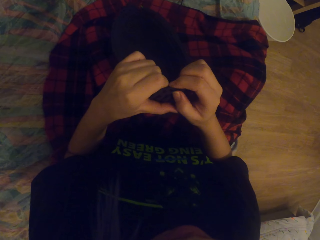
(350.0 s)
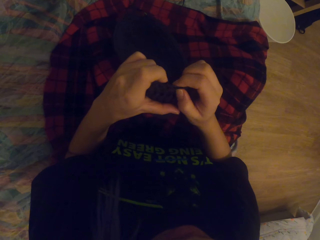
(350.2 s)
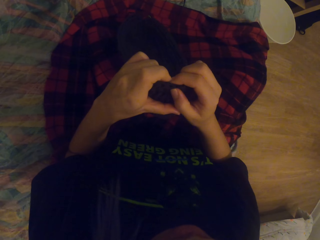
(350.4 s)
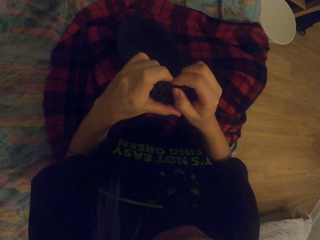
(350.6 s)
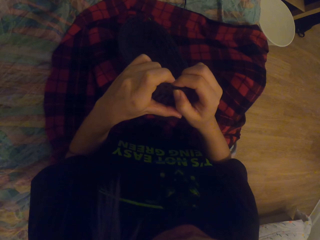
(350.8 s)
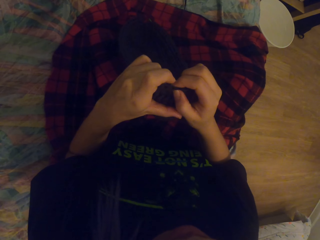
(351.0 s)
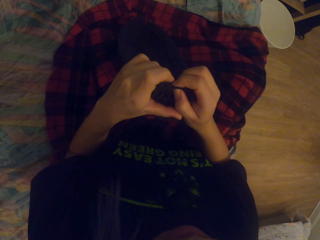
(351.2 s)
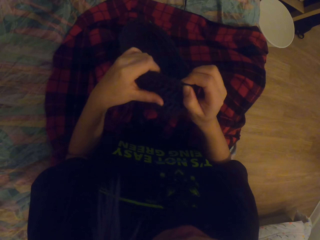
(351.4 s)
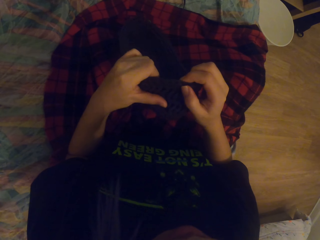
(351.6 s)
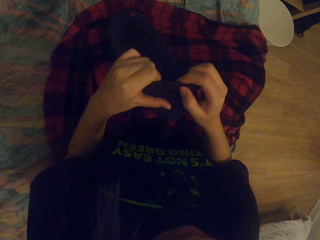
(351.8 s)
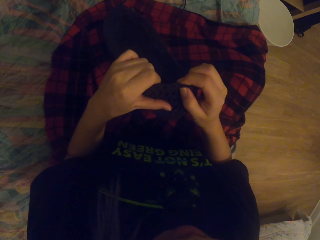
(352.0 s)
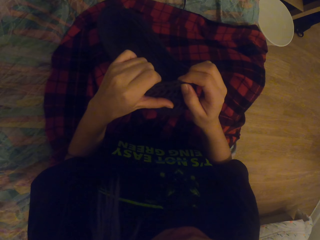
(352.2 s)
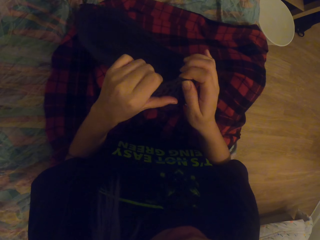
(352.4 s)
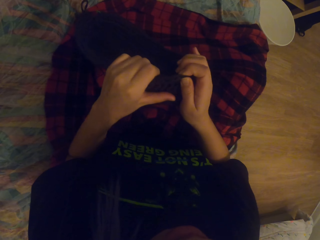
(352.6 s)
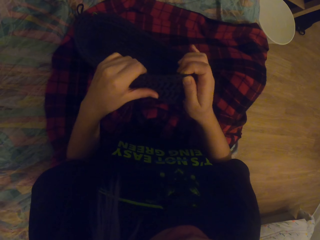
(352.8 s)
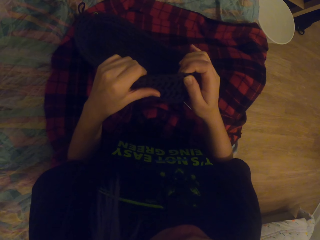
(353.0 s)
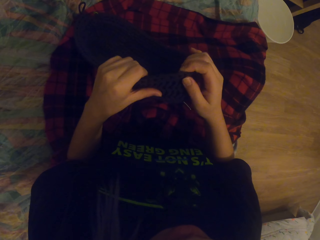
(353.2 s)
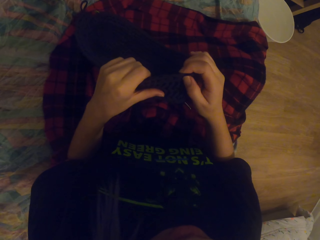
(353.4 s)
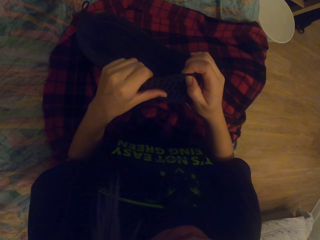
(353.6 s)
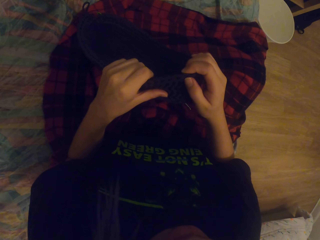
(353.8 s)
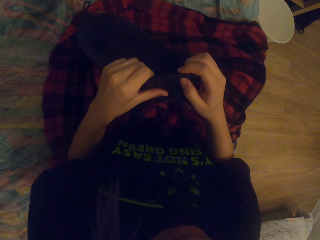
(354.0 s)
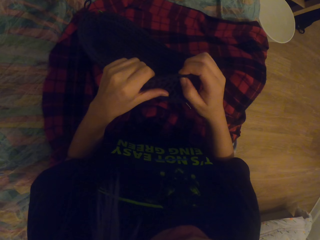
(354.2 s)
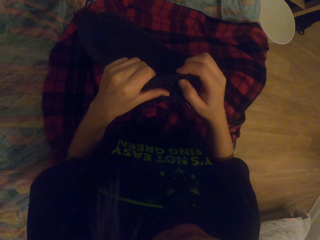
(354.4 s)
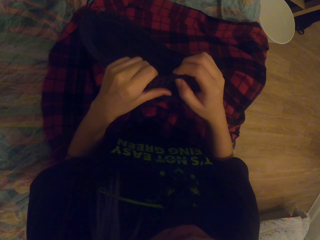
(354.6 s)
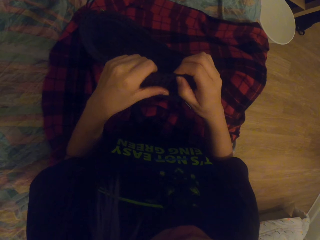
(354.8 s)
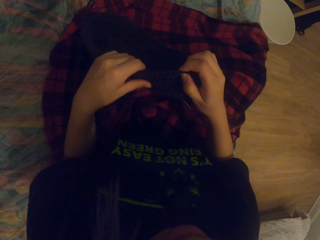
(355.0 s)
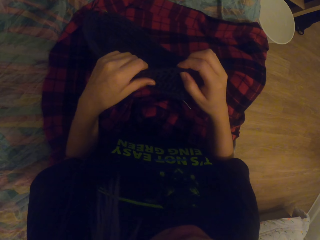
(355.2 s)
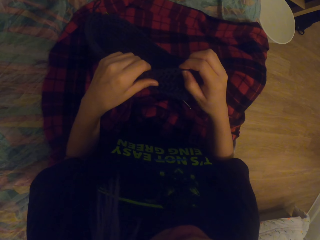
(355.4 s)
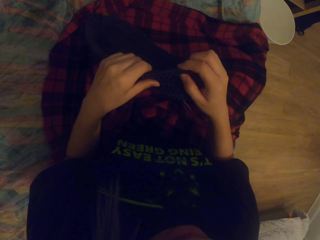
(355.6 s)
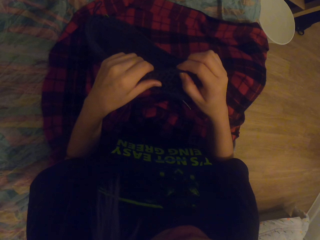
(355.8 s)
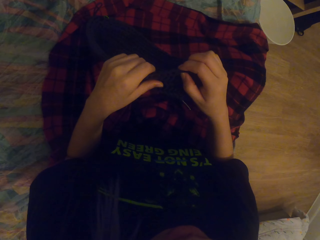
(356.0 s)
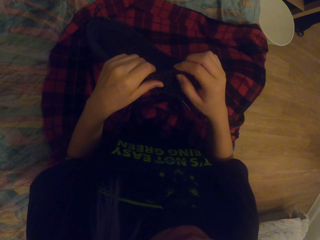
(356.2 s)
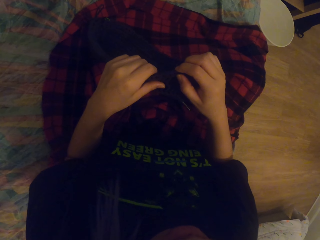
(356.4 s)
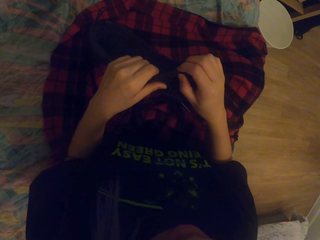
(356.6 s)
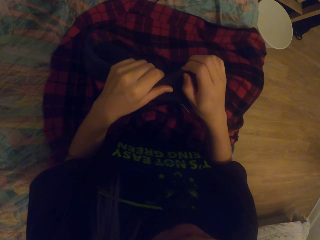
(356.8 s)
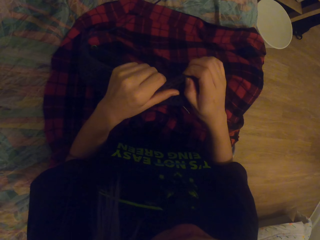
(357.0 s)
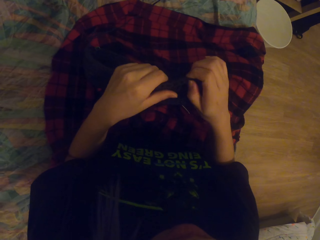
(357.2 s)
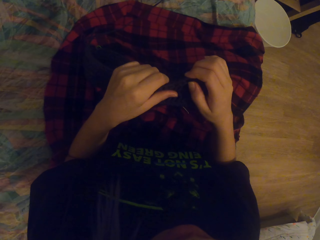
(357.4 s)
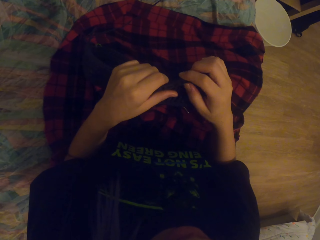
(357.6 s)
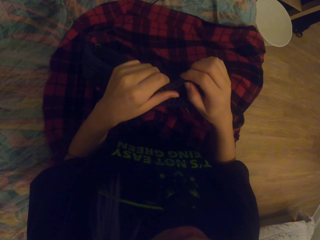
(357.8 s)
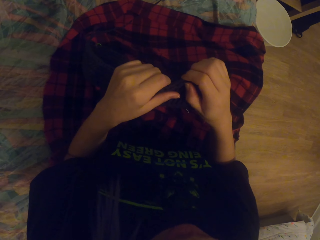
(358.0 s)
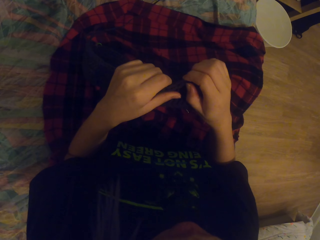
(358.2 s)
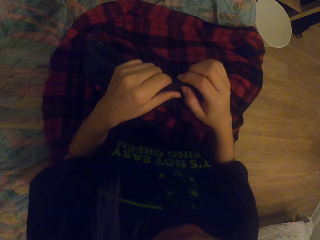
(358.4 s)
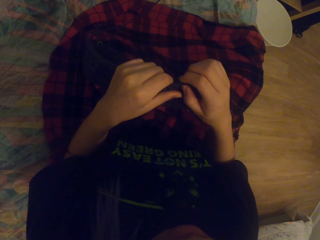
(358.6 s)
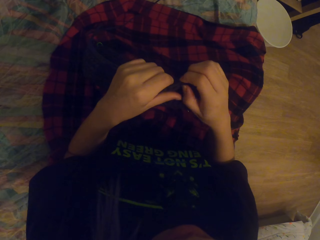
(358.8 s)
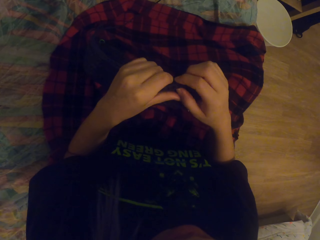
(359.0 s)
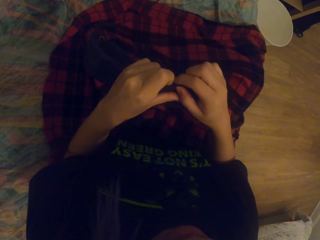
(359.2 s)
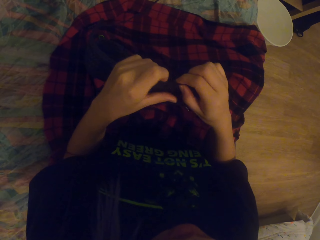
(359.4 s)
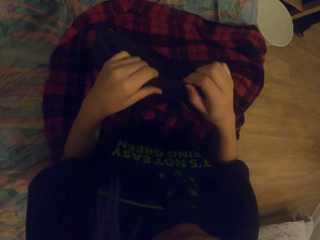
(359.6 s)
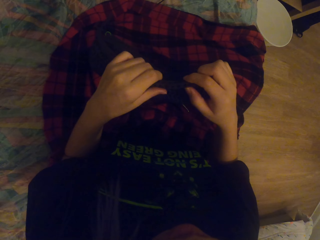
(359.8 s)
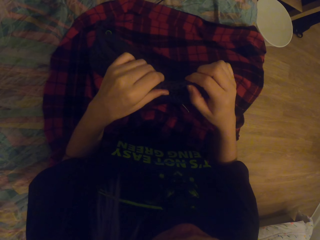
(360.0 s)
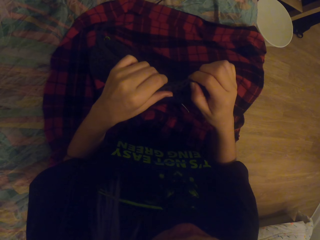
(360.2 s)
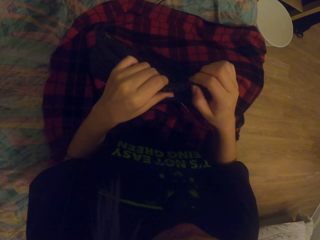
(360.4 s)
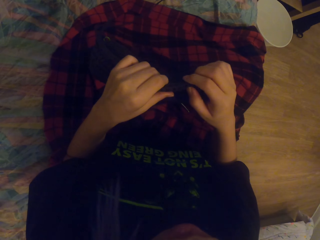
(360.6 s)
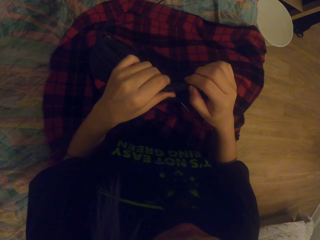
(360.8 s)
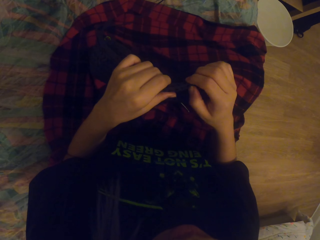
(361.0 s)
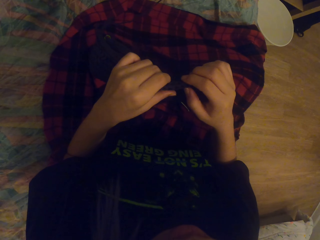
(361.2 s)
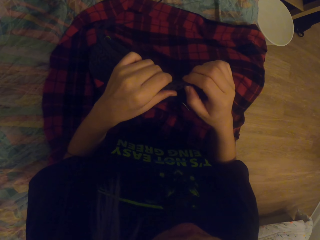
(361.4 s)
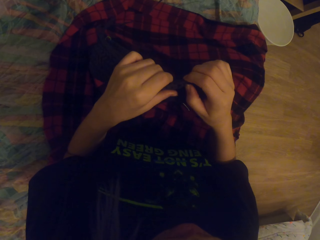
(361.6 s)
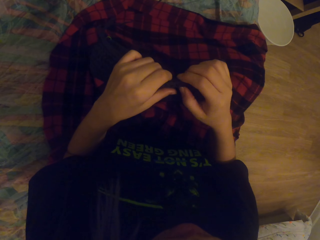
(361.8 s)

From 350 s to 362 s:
The camera wearer moves the hand. They move the hand again. They count the knots with the hand. They move the hand. They count the knots with the hand. They move the hand. They count the knots with the hand.

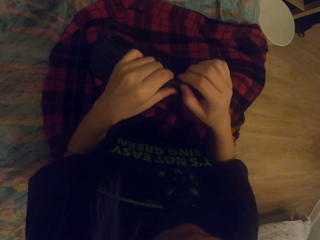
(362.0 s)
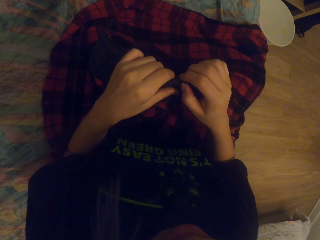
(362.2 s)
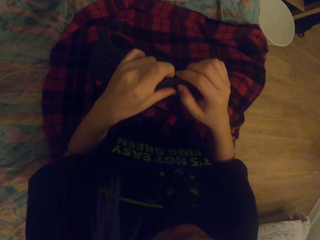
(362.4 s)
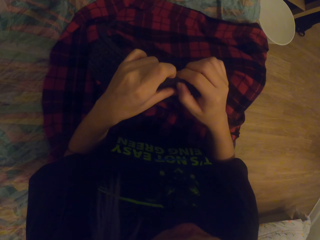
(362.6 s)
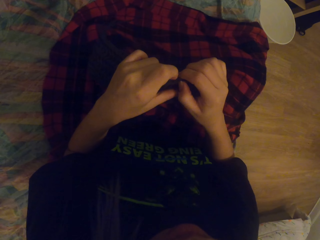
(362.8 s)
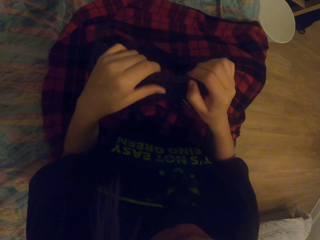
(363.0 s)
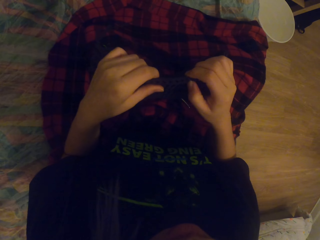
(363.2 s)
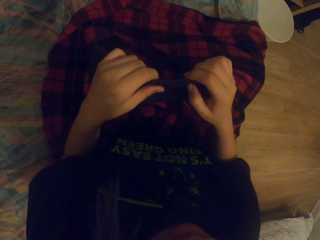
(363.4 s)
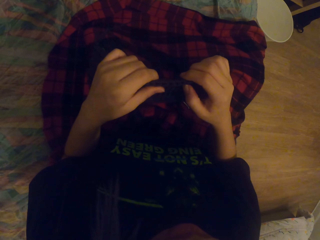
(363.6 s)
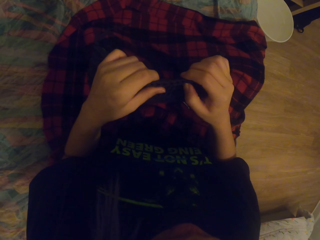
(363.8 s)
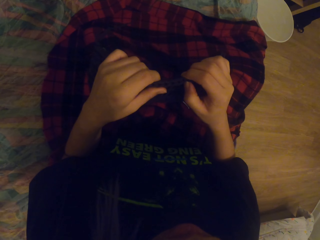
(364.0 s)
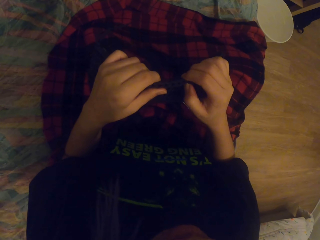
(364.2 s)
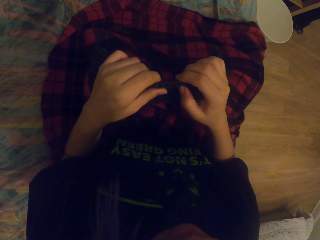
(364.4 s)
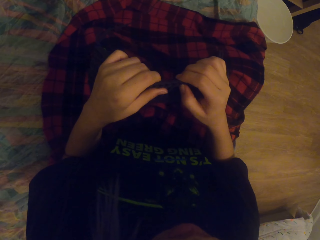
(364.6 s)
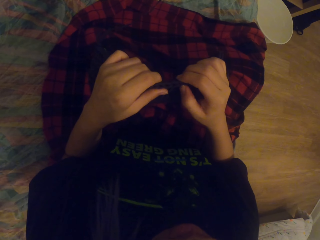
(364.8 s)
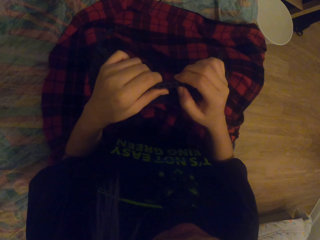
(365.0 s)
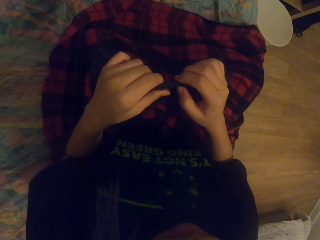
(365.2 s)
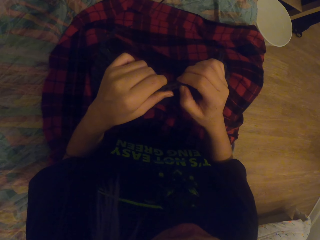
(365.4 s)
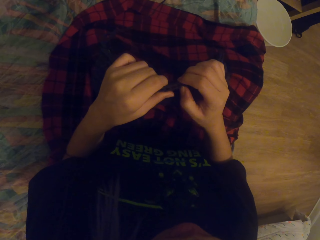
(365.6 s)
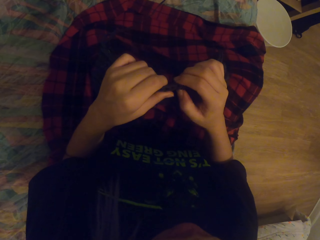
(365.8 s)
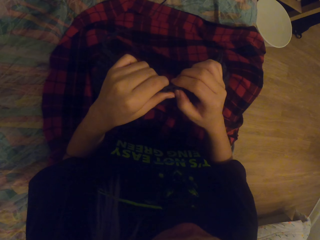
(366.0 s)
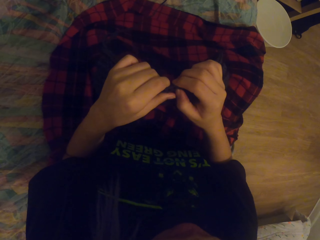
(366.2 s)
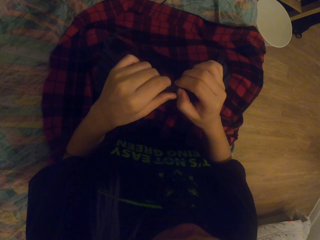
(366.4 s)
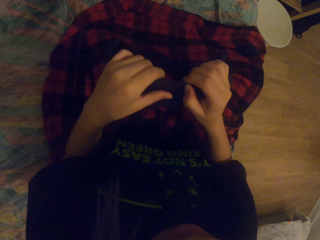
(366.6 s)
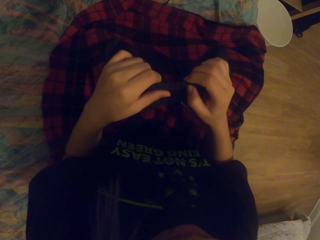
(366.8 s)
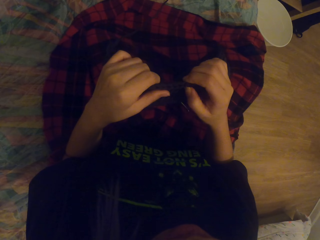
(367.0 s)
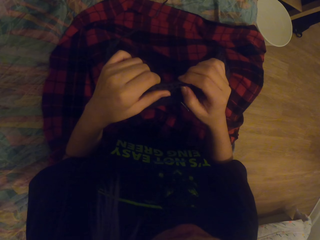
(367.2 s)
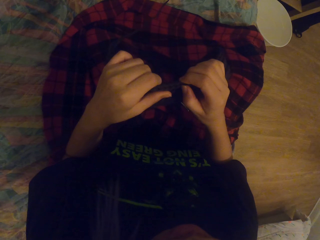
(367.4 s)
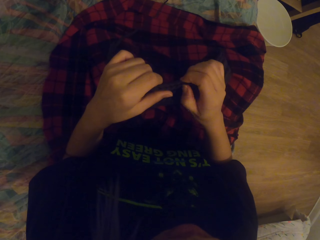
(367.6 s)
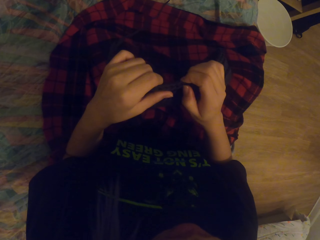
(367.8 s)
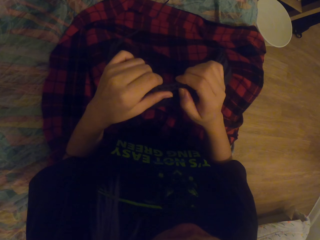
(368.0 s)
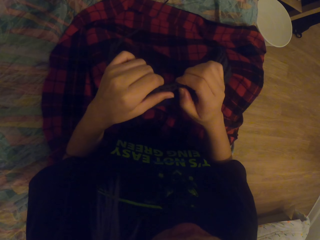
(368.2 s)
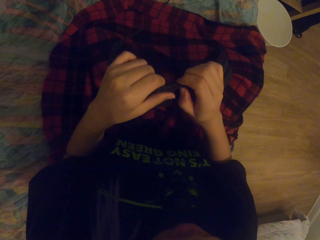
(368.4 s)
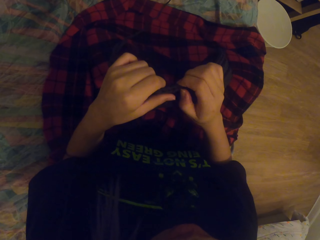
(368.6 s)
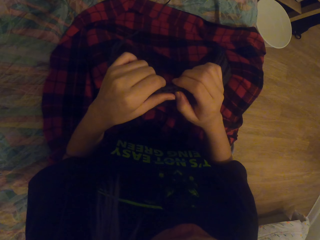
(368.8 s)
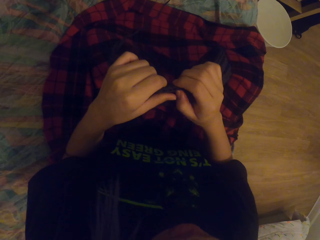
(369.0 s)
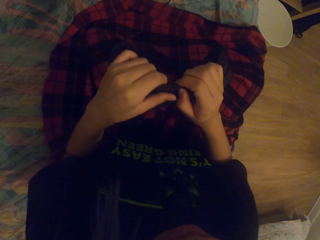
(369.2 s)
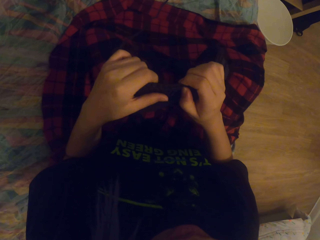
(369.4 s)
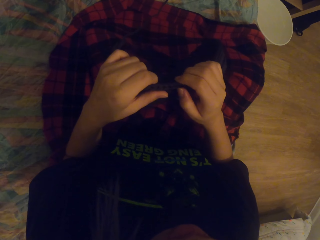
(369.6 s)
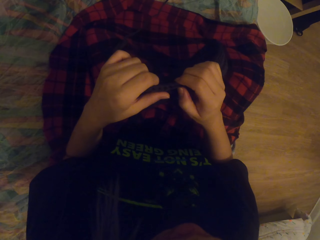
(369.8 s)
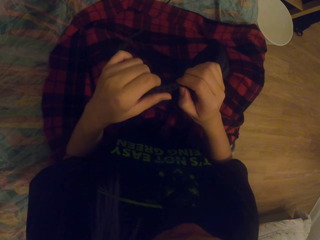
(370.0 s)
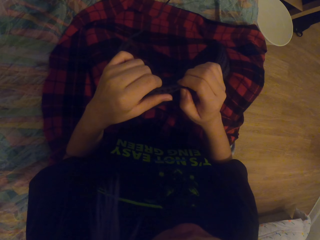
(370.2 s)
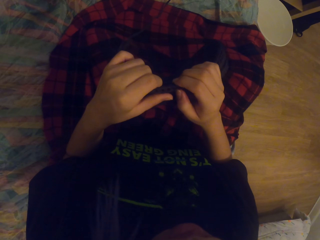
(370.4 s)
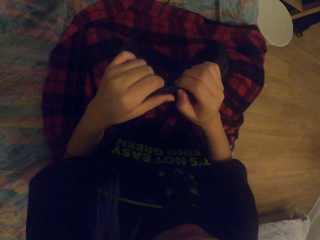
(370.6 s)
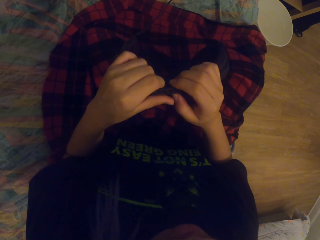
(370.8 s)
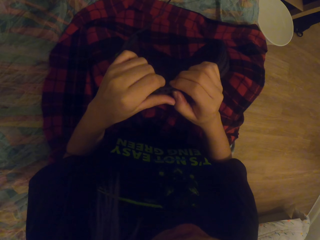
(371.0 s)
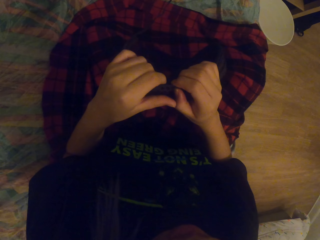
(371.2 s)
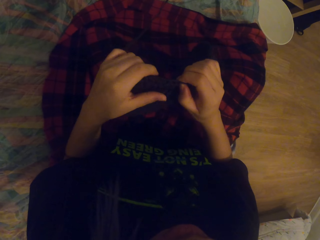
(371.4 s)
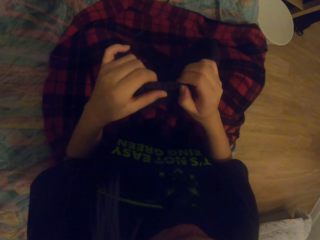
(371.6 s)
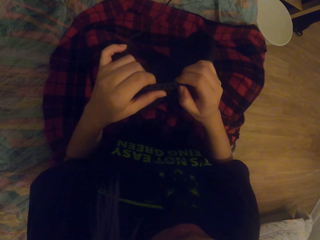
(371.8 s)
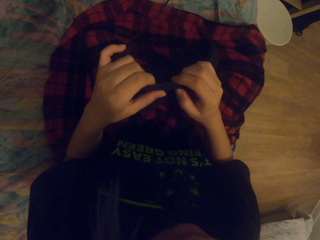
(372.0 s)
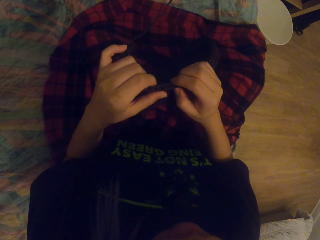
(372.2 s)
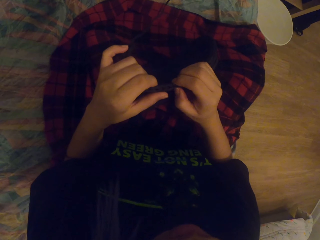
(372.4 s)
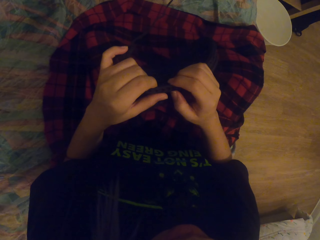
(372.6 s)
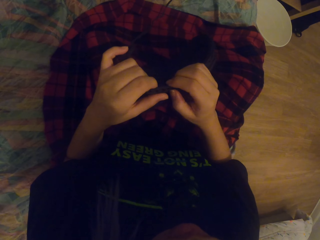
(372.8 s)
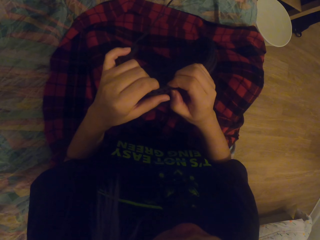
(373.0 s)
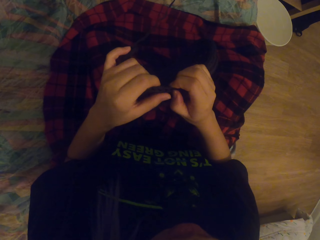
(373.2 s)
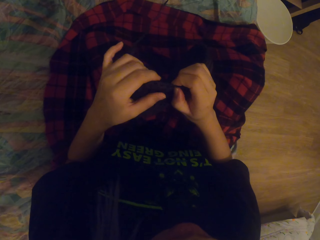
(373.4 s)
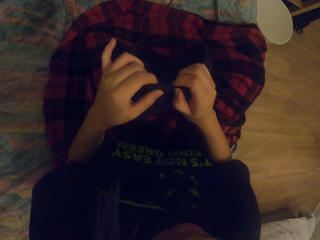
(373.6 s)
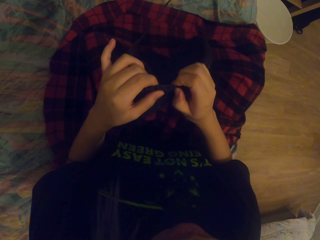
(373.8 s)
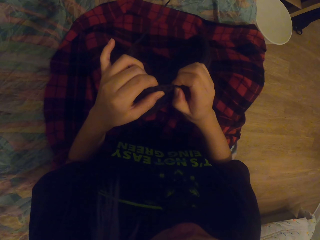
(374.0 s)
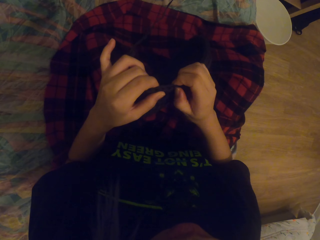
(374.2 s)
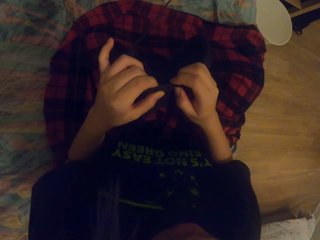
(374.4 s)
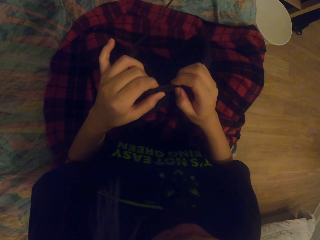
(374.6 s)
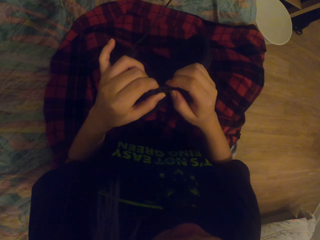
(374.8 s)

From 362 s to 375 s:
The camera wearer moves the hand. They count the knots with the hand. They move the hand. They count the knots with the hand. They move the hand. They count the knots with the hand. They move the hand. They count the knots with the hand.
